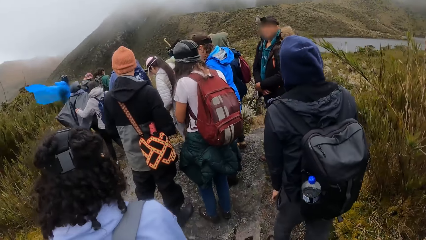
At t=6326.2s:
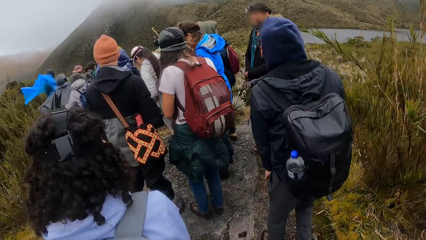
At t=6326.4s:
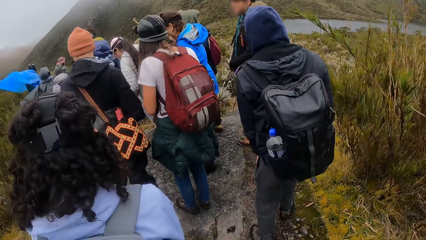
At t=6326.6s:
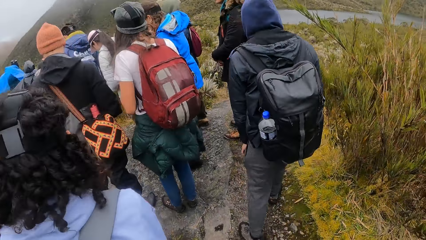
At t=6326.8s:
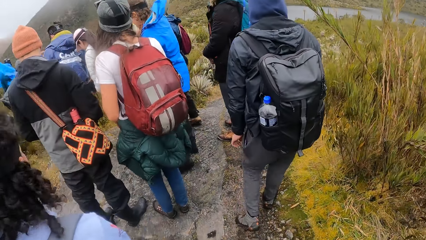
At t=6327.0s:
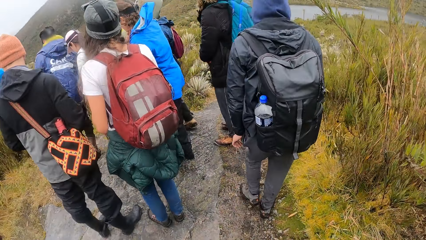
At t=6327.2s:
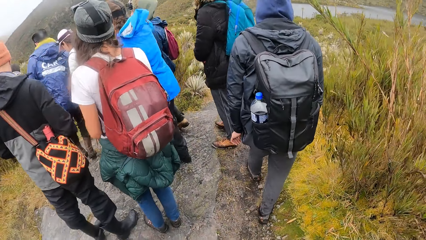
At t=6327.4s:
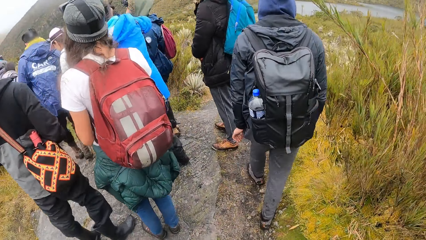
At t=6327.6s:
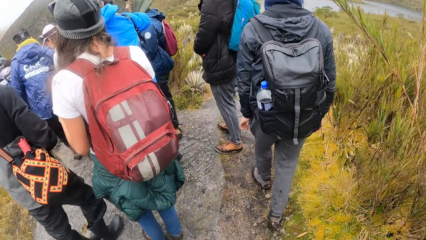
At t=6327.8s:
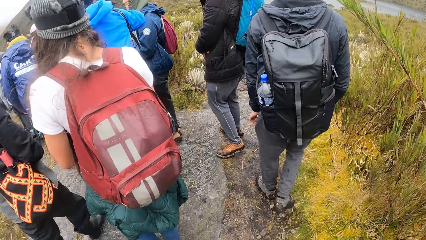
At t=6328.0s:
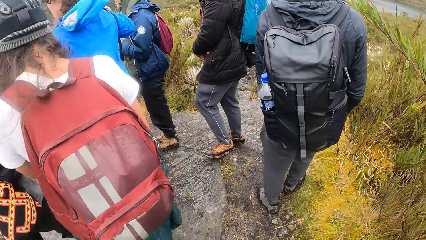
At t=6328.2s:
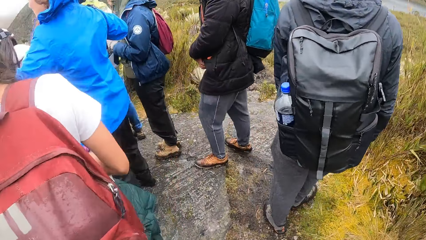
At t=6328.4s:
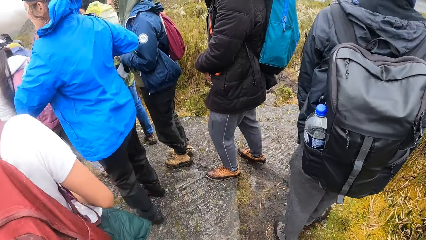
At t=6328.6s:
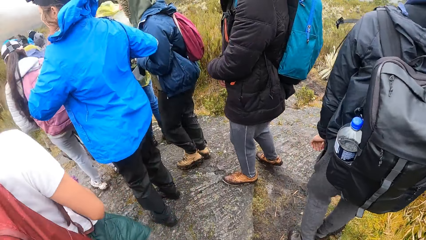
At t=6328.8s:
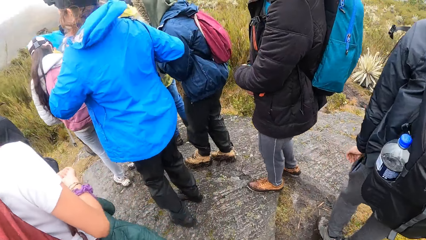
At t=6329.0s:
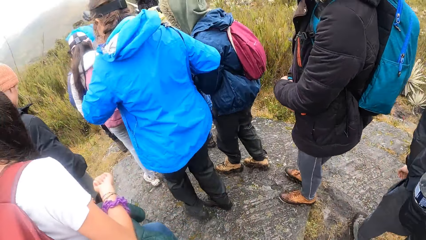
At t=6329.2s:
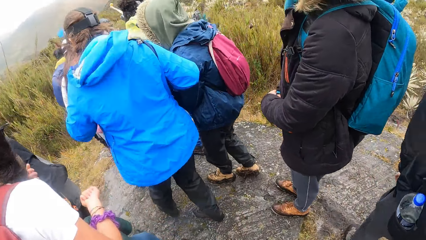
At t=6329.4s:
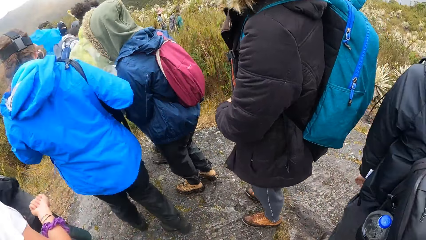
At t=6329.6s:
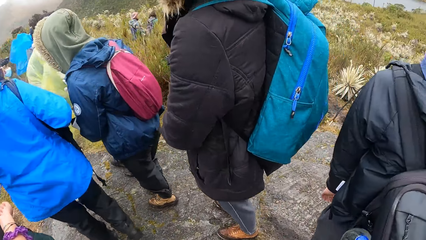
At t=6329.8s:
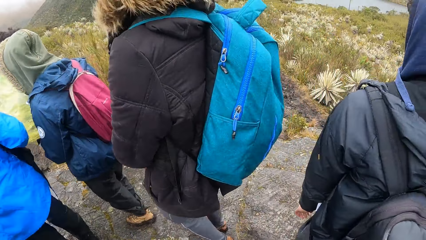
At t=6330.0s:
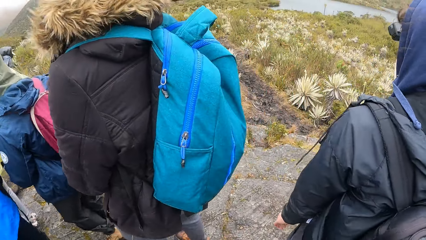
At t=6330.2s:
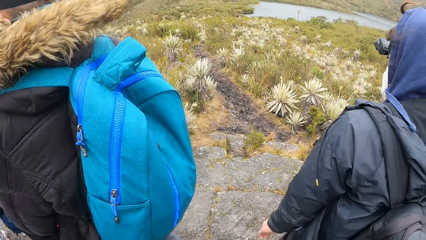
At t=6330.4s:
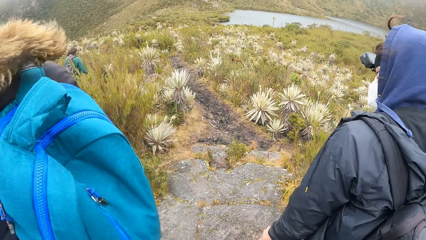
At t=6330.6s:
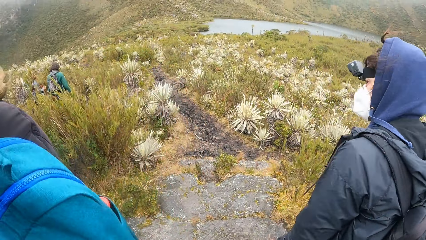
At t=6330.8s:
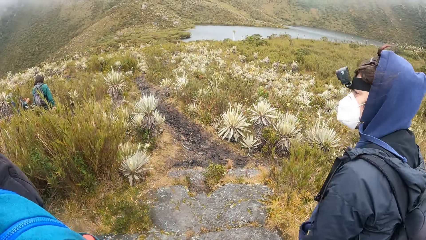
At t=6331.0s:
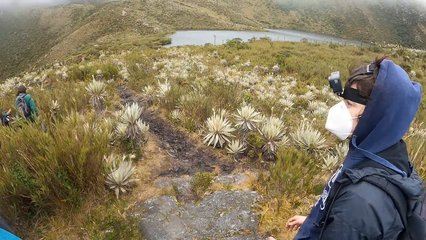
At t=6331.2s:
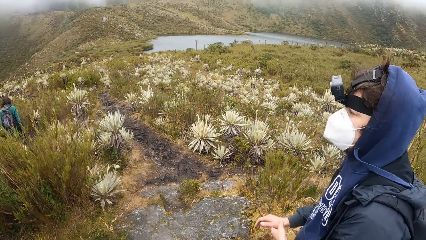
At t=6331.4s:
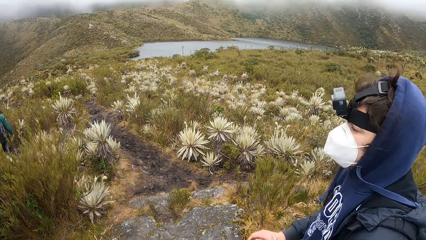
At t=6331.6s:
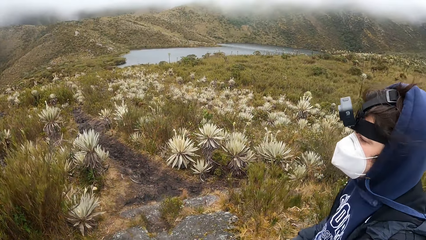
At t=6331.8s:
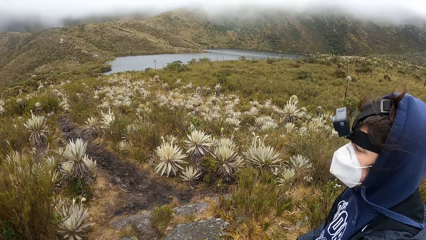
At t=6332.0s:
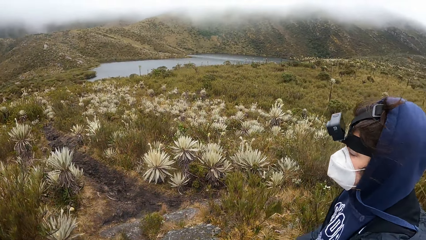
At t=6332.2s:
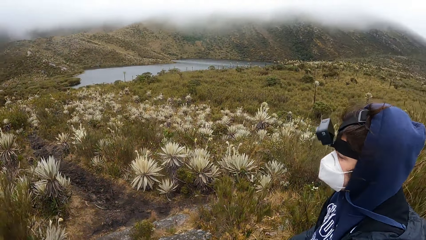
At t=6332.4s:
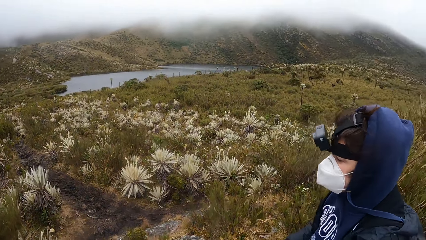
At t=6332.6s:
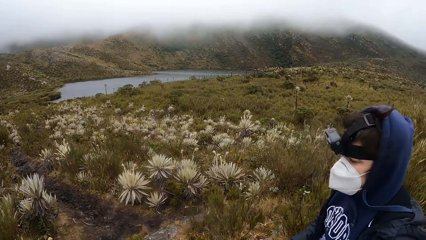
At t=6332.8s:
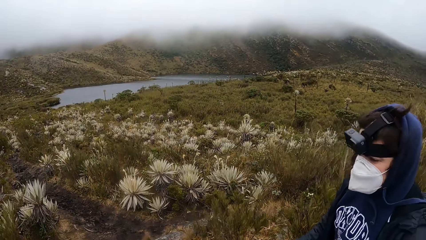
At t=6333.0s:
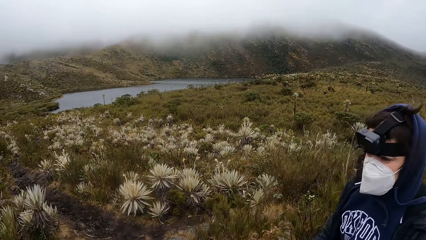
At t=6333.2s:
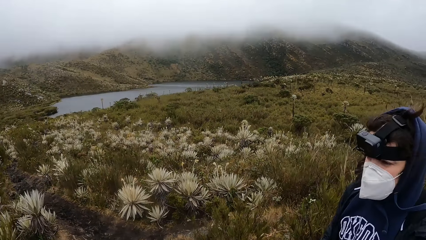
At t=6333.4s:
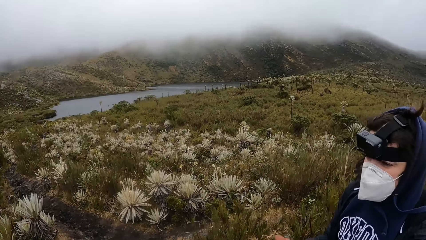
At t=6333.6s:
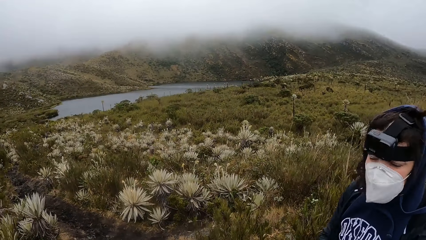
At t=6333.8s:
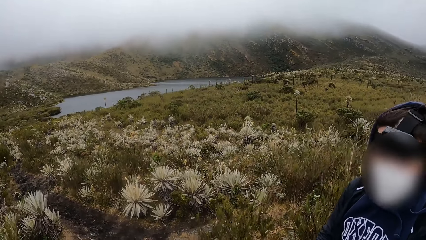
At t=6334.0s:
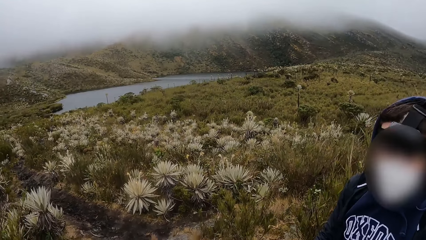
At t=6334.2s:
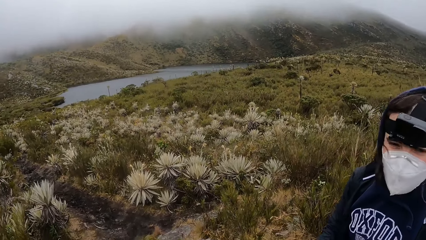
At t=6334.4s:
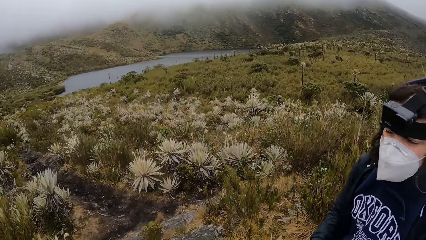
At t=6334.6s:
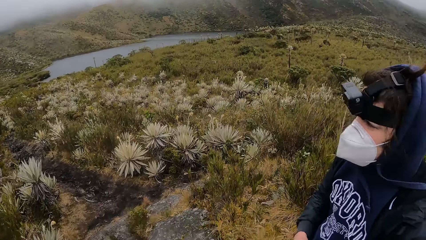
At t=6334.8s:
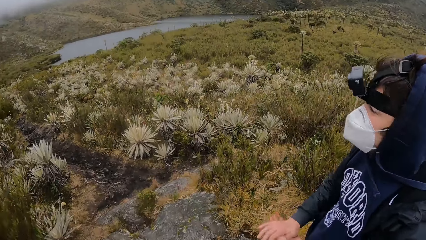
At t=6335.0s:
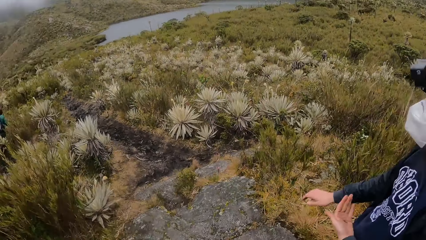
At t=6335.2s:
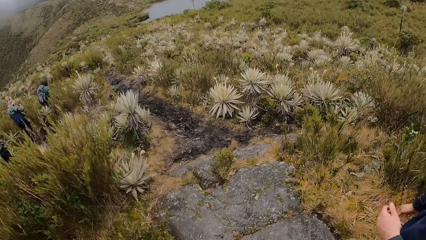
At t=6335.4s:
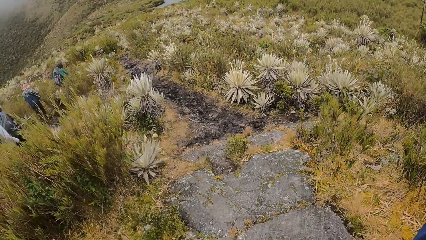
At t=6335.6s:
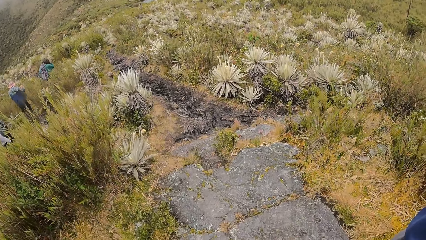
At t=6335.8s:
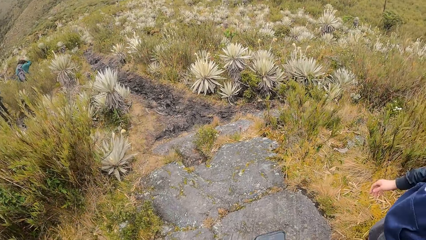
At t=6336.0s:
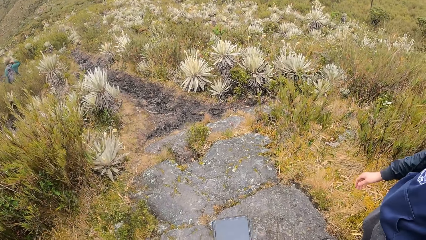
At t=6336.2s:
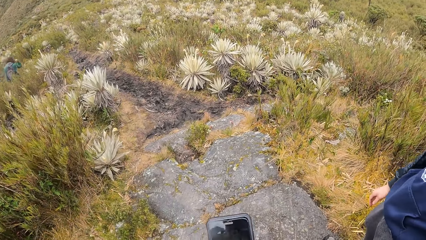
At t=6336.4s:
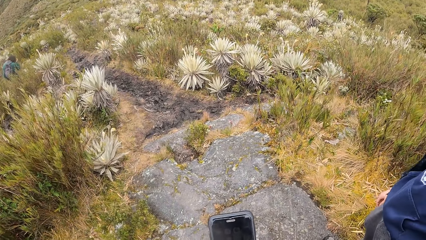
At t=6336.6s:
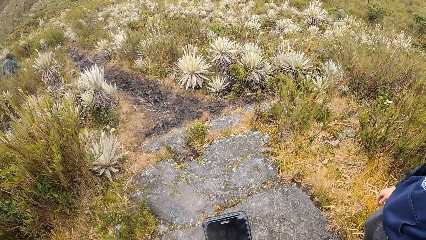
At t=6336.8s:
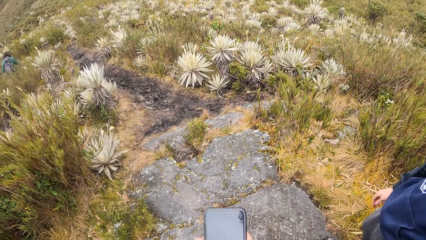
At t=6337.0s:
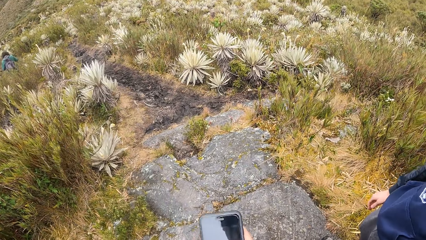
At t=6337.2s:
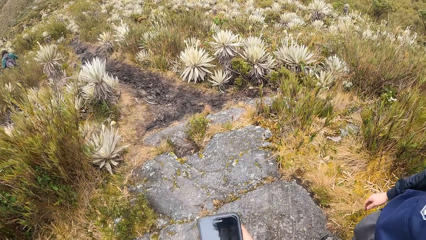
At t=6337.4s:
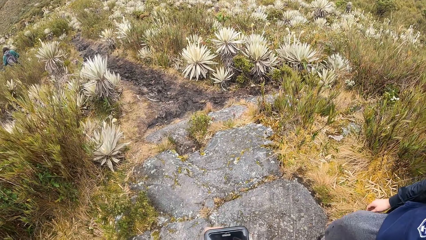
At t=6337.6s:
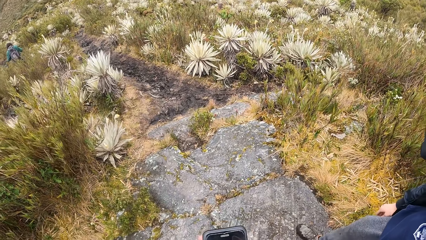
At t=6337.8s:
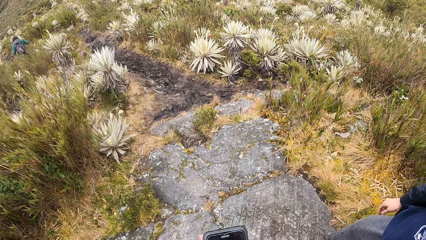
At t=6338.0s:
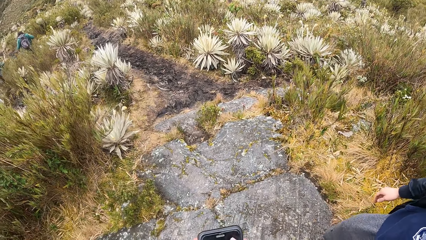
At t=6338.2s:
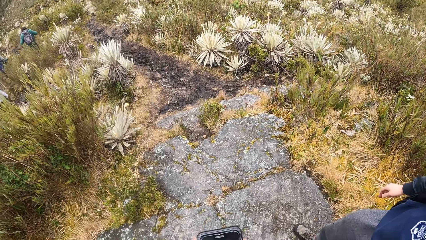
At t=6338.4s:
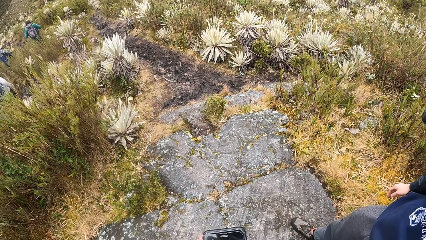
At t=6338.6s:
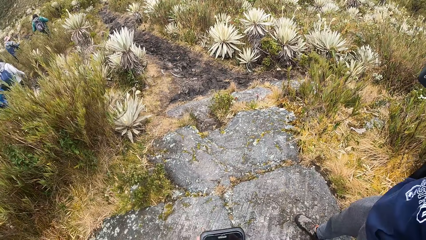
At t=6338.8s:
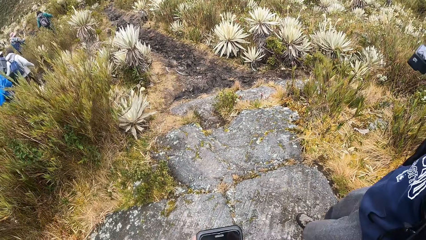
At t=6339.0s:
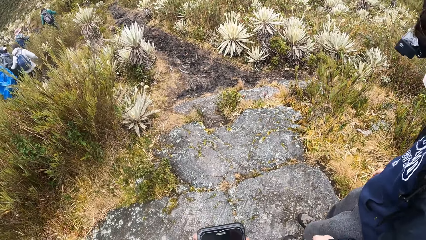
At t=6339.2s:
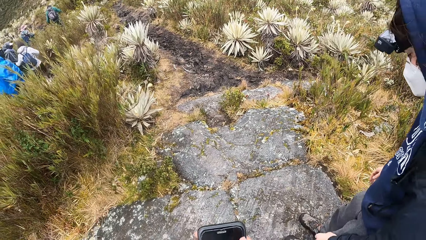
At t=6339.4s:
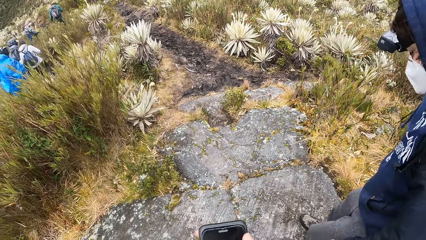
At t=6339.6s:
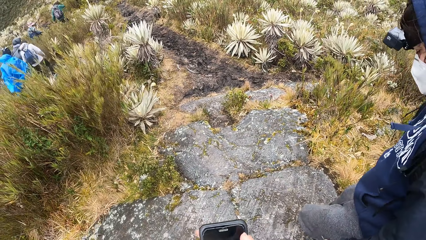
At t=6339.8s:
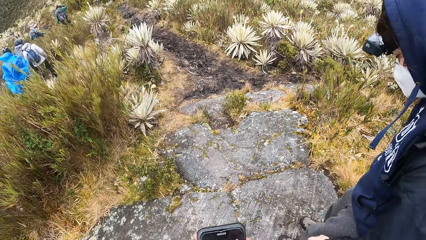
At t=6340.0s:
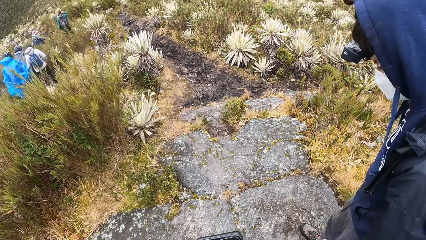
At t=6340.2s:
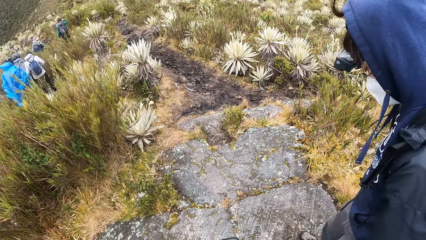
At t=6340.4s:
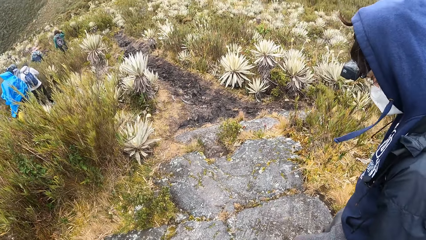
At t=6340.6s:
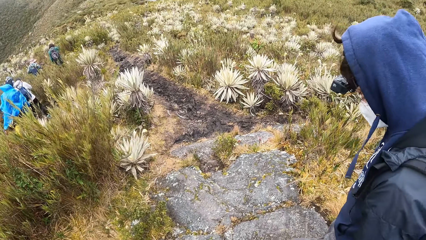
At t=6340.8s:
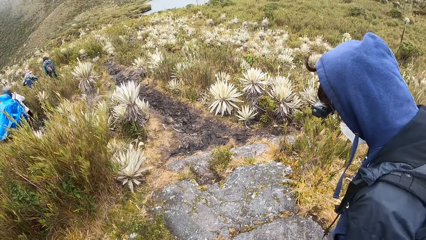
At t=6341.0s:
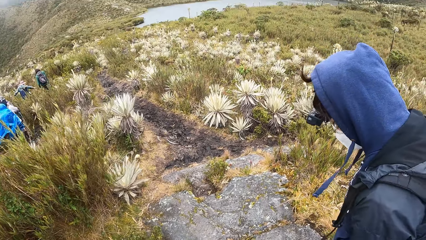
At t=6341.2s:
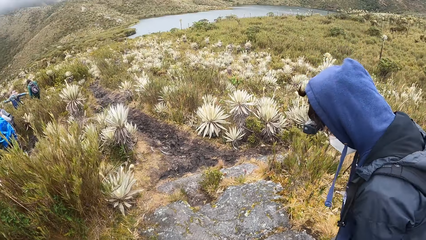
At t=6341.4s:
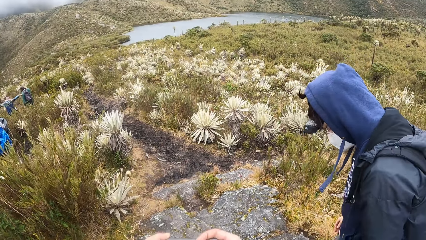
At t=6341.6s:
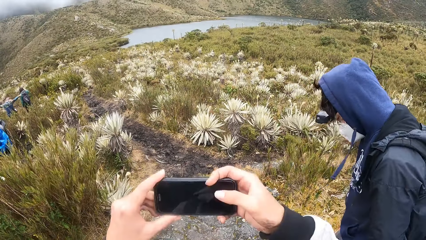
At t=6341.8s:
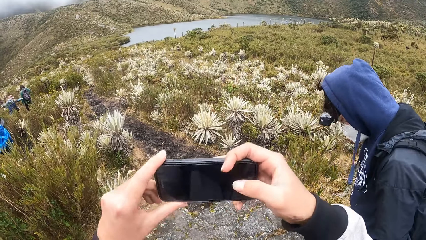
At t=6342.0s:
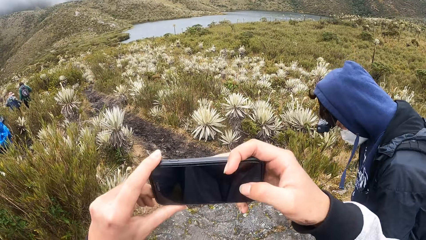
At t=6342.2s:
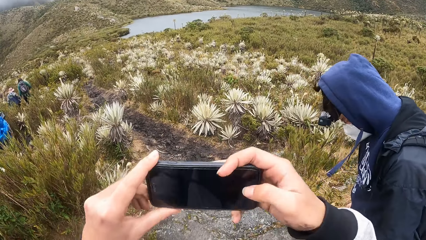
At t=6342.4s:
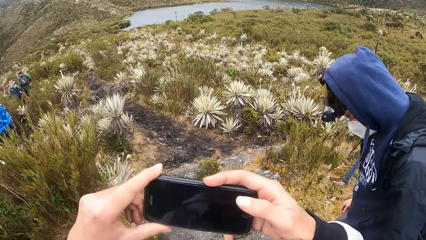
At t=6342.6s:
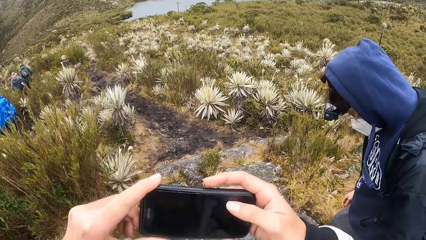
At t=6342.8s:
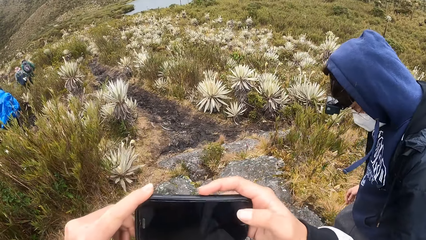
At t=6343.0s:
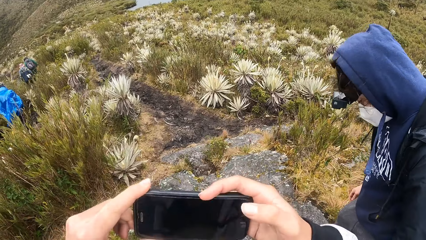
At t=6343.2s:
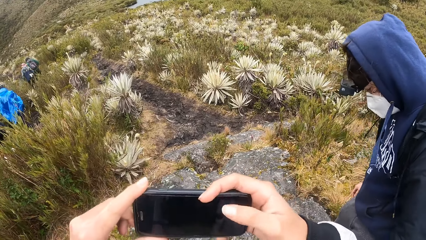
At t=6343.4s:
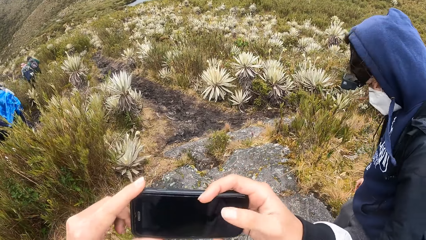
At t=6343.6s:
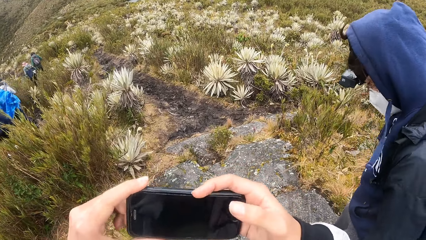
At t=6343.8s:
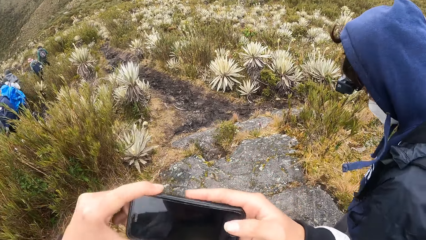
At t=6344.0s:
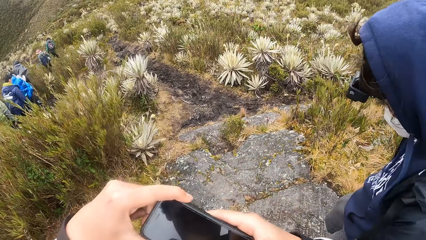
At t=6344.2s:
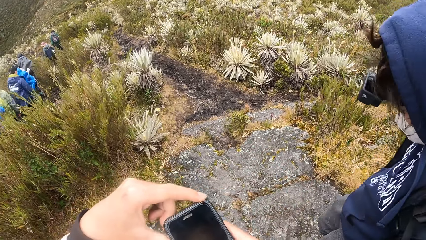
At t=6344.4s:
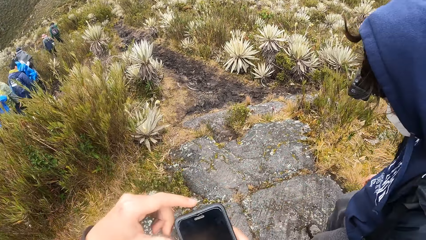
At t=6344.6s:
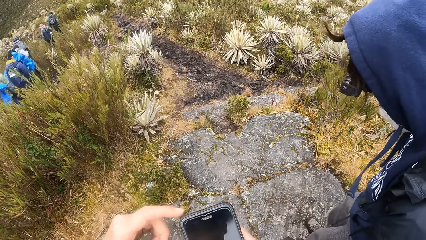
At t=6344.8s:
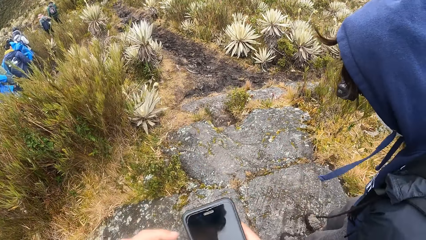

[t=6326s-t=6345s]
A man walks around. The man stares around. The camera wearer looks around. They operate a phone with both hands. The man rubs his shoes on the rock. The camera wearer scrolls the phone.
